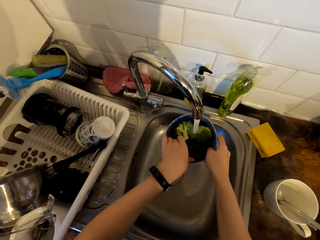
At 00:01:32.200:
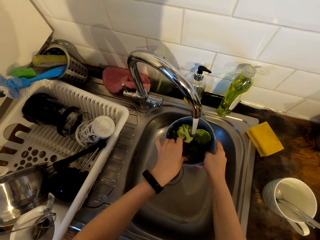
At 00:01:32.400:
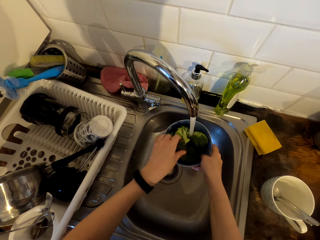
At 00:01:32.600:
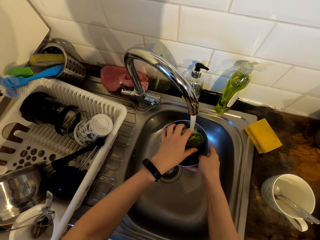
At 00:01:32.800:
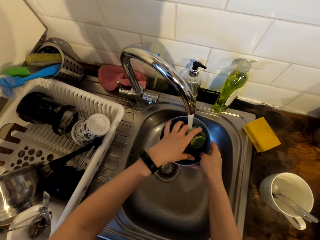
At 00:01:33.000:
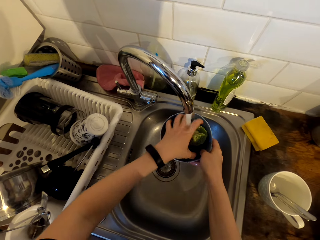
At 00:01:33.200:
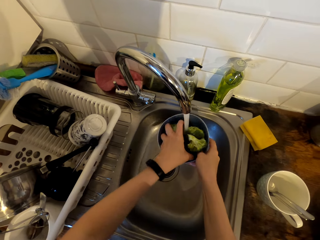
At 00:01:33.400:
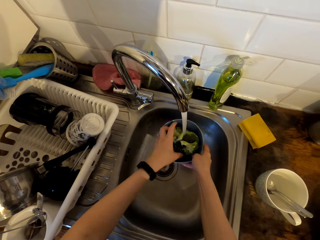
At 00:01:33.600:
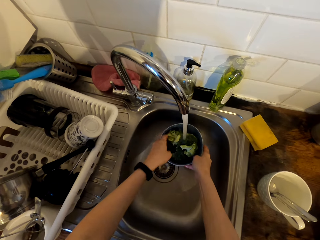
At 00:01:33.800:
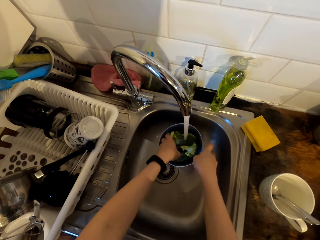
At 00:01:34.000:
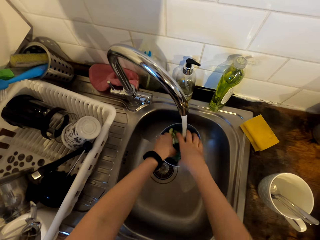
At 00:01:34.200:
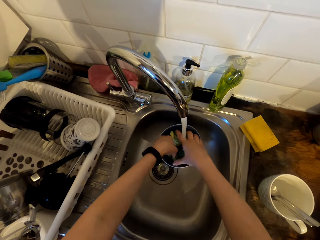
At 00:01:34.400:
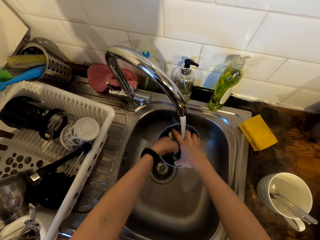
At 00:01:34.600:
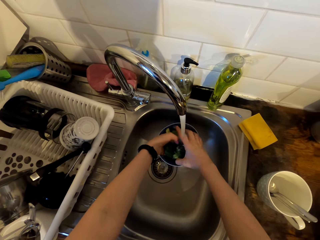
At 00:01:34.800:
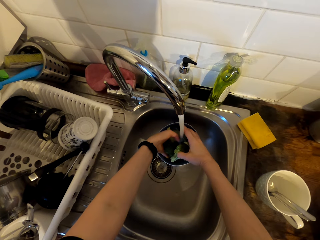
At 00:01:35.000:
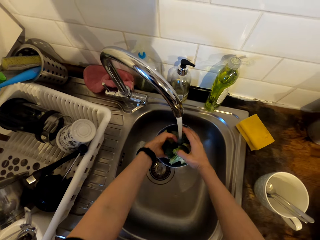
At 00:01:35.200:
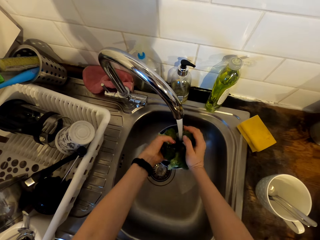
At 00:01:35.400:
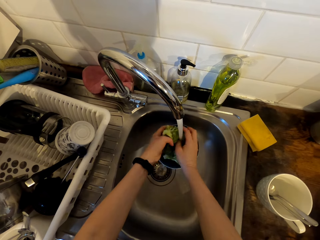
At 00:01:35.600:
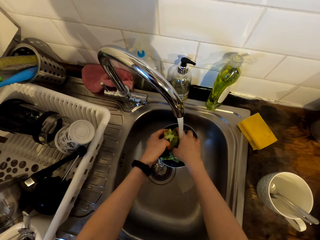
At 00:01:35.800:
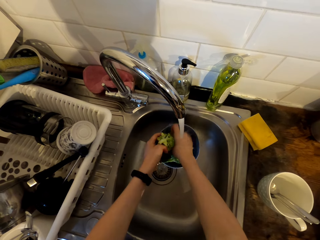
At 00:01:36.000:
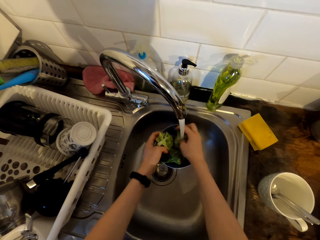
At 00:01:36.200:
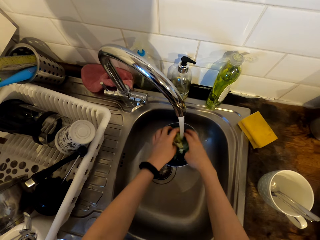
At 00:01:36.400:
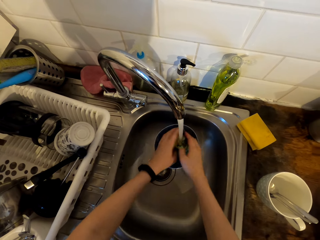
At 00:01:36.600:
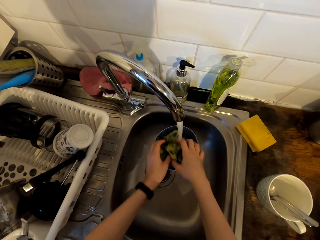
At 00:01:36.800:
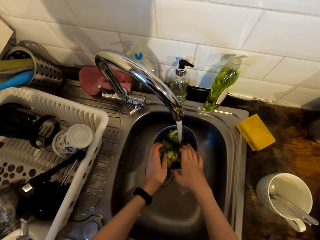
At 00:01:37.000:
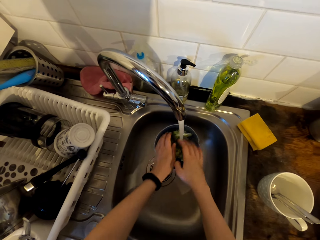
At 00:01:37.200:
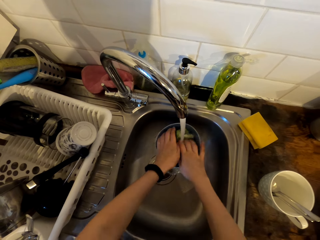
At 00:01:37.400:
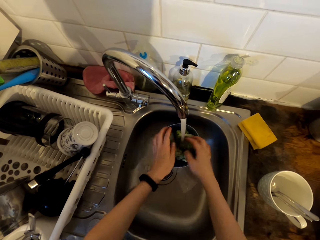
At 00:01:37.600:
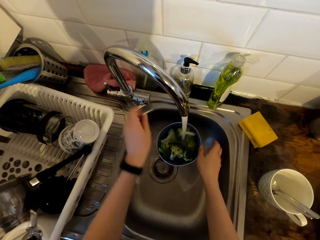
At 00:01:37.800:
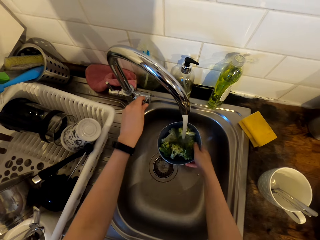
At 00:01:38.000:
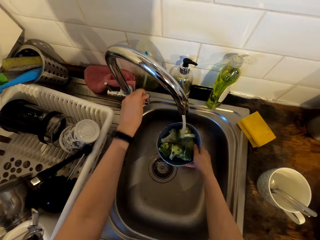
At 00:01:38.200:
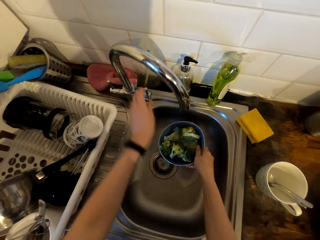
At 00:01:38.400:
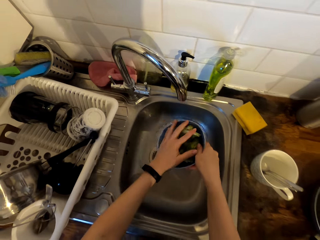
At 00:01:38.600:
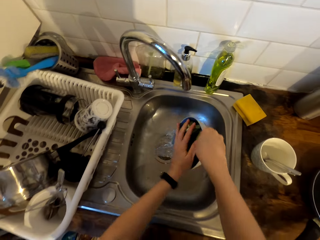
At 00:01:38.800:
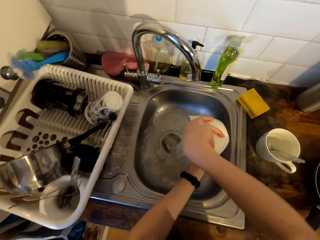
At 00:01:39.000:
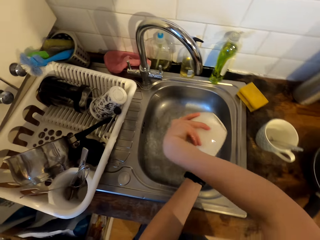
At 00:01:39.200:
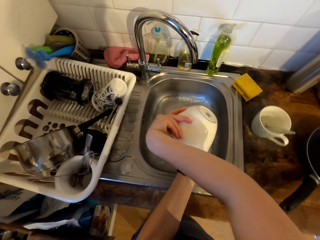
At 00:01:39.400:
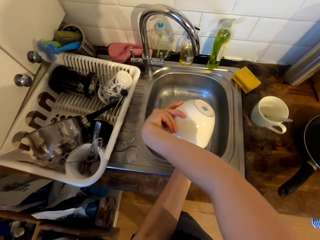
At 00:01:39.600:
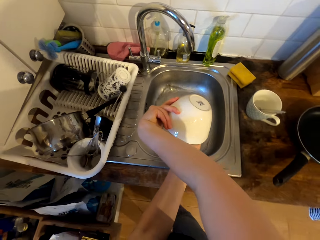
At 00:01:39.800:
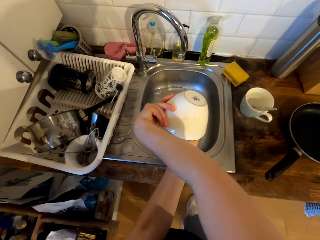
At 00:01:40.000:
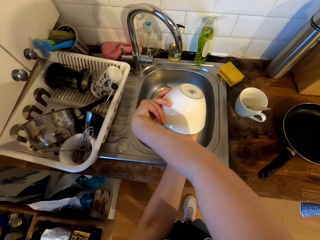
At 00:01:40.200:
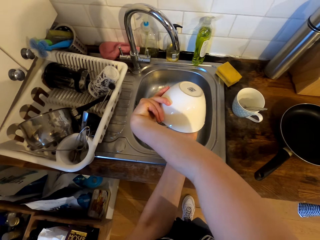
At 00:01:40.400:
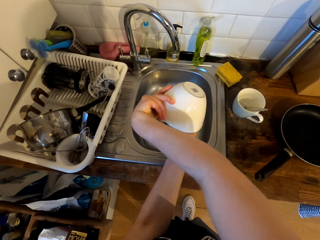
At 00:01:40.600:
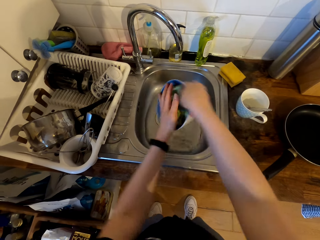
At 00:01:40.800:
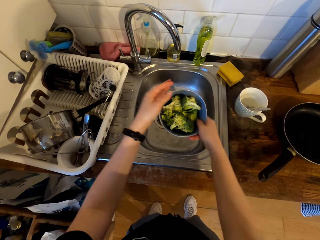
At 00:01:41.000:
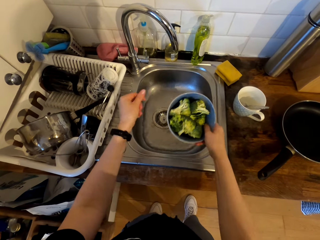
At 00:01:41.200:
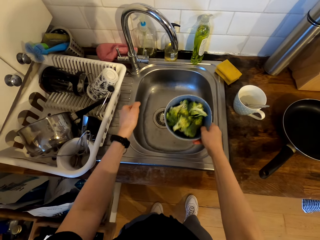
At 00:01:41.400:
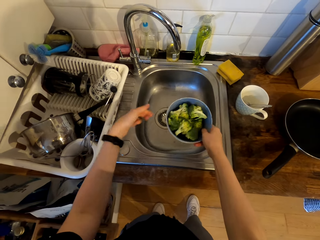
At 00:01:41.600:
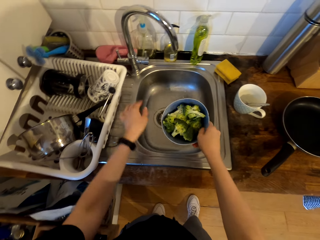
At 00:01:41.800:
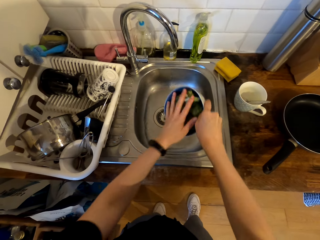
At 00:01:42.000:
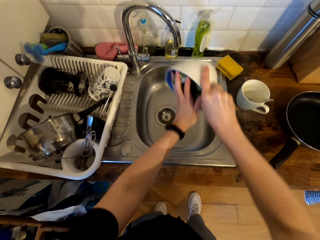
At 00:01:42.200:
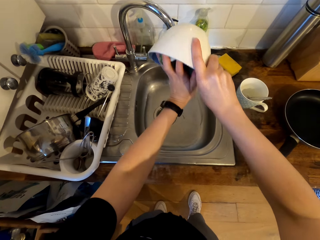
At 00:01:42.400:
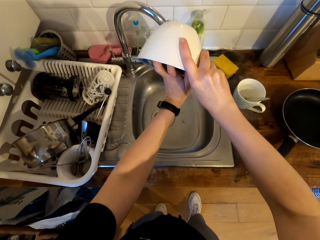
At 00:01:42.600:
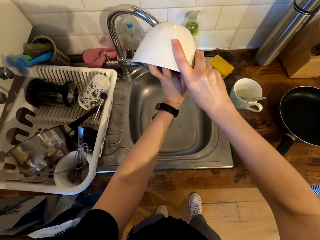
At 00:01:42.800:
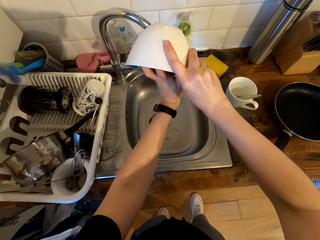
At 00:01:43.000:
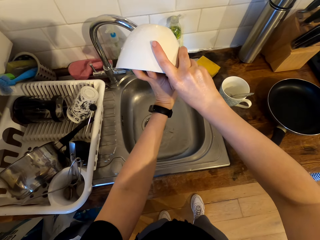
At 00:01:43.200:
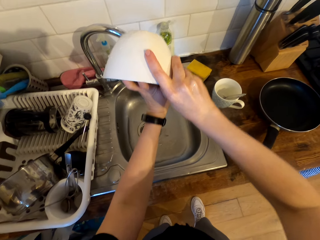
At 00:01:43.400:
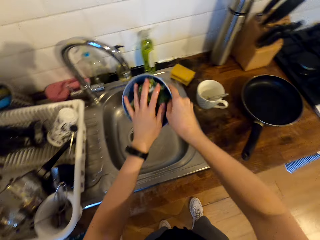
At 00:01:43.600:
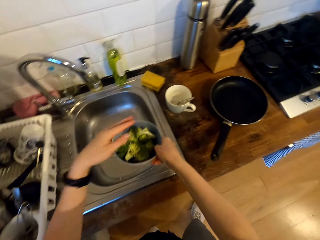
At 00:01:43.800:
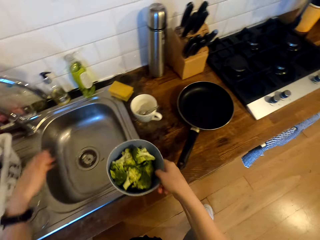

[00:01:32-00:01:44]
The camera wearer places the bowl in the sink. They wash the broccoli in the bowl. They close the tap. They pour the water in the sink from the bowl. They dry the broccoli in the bowl.

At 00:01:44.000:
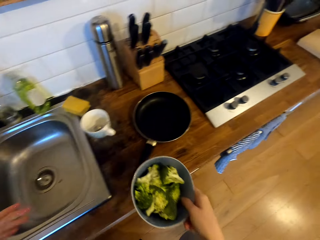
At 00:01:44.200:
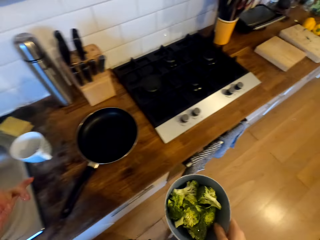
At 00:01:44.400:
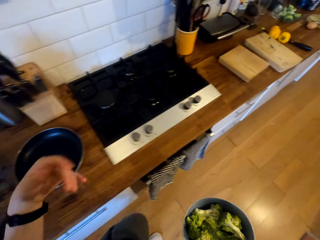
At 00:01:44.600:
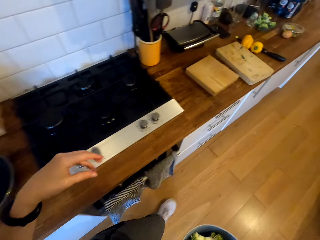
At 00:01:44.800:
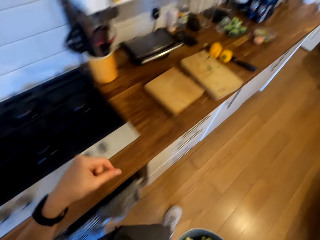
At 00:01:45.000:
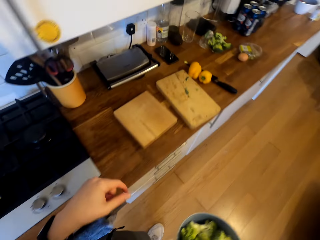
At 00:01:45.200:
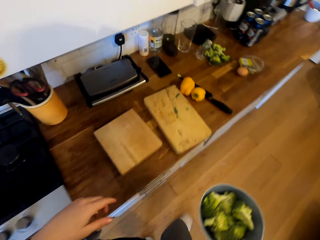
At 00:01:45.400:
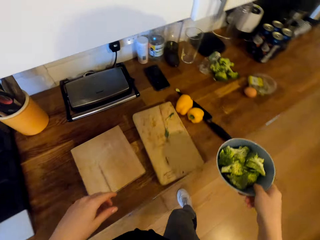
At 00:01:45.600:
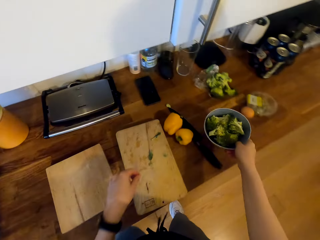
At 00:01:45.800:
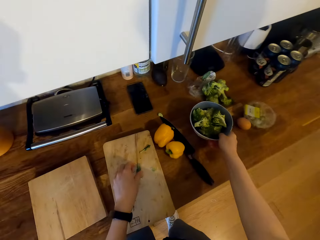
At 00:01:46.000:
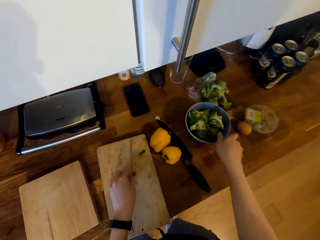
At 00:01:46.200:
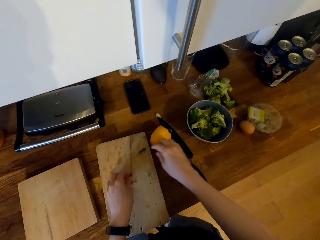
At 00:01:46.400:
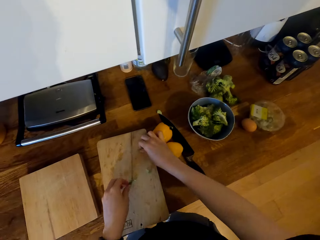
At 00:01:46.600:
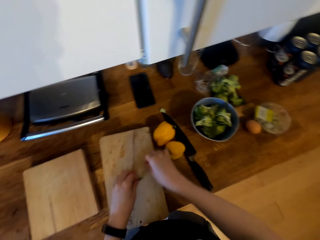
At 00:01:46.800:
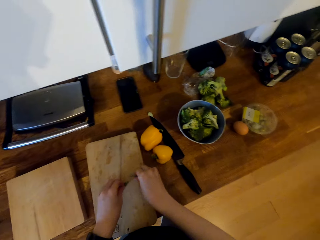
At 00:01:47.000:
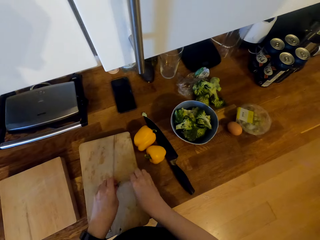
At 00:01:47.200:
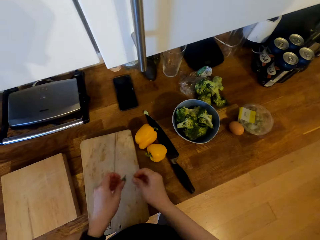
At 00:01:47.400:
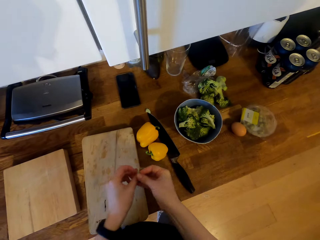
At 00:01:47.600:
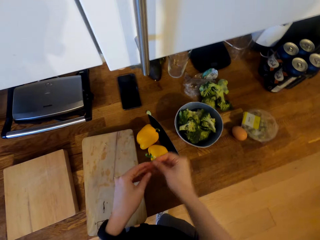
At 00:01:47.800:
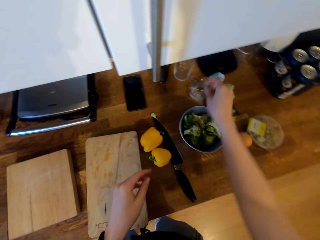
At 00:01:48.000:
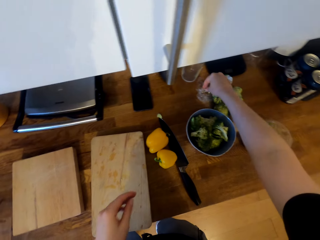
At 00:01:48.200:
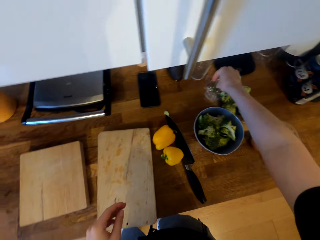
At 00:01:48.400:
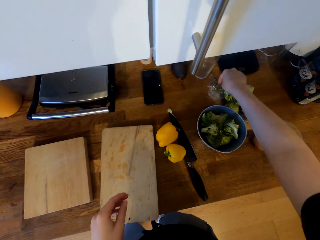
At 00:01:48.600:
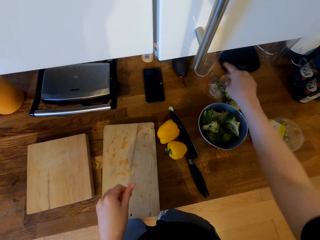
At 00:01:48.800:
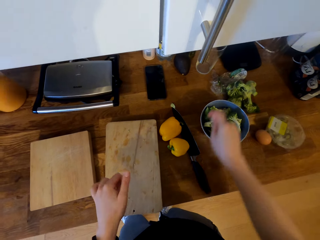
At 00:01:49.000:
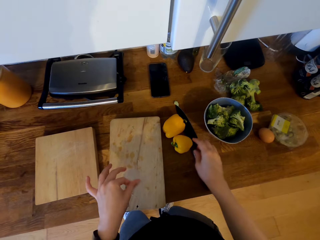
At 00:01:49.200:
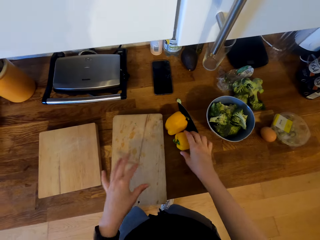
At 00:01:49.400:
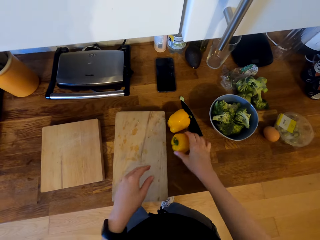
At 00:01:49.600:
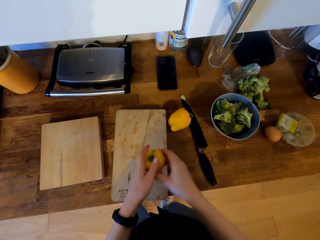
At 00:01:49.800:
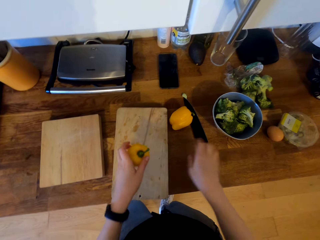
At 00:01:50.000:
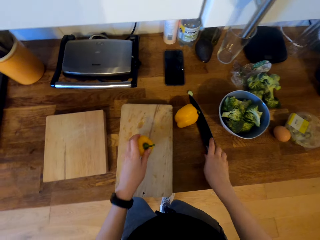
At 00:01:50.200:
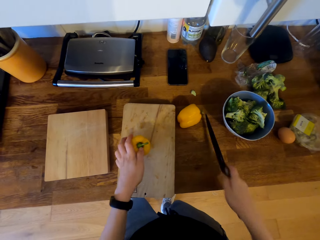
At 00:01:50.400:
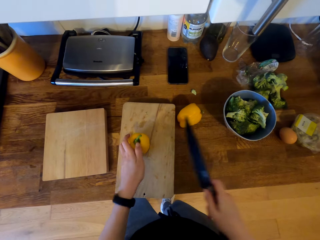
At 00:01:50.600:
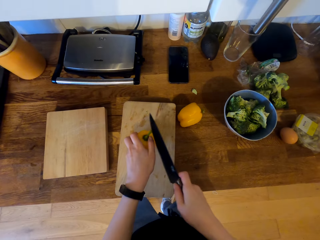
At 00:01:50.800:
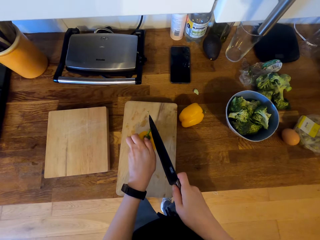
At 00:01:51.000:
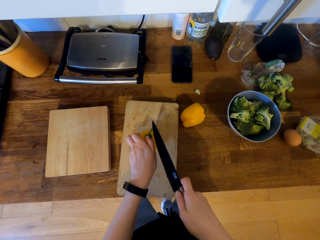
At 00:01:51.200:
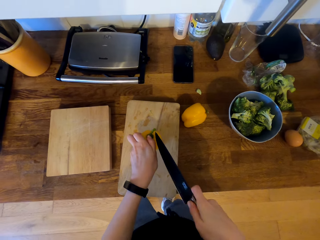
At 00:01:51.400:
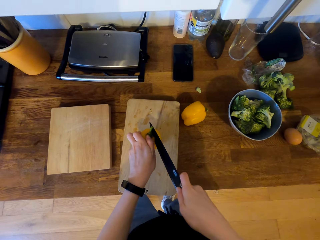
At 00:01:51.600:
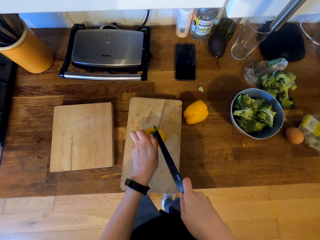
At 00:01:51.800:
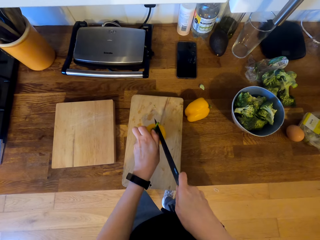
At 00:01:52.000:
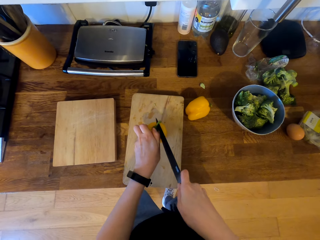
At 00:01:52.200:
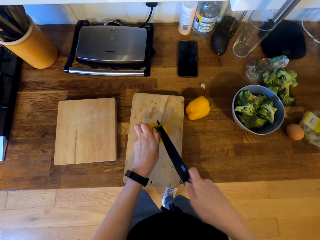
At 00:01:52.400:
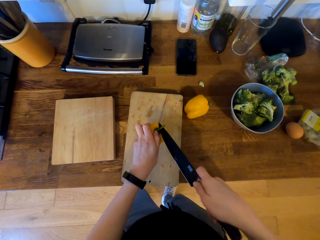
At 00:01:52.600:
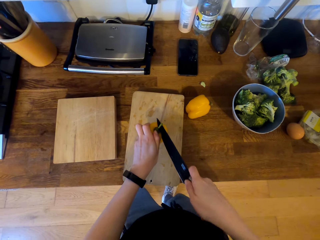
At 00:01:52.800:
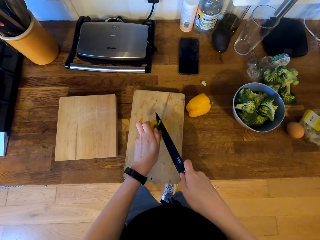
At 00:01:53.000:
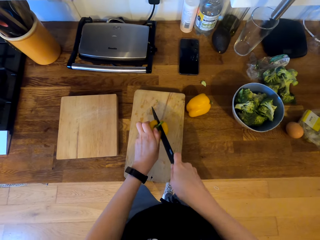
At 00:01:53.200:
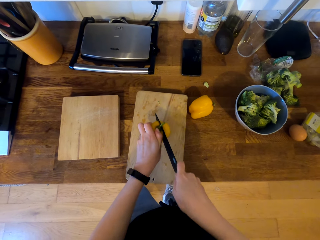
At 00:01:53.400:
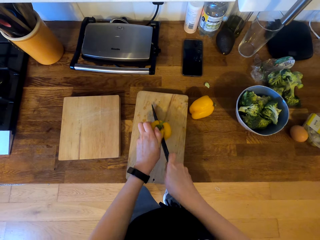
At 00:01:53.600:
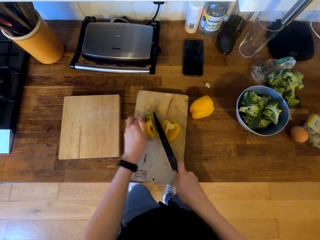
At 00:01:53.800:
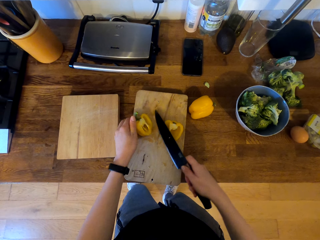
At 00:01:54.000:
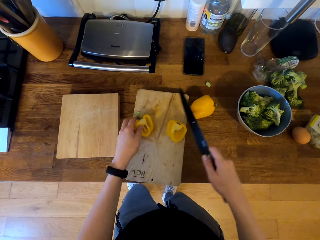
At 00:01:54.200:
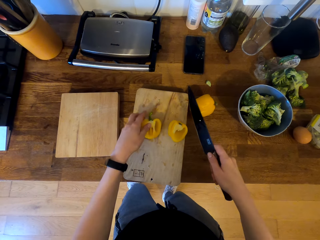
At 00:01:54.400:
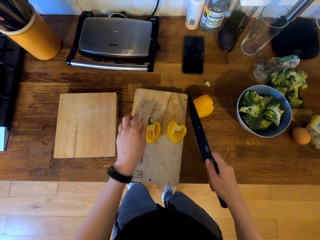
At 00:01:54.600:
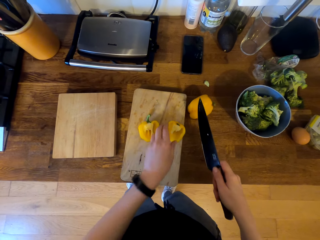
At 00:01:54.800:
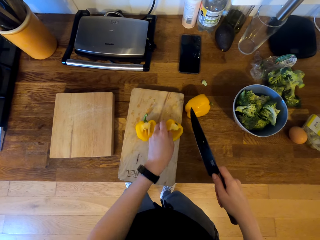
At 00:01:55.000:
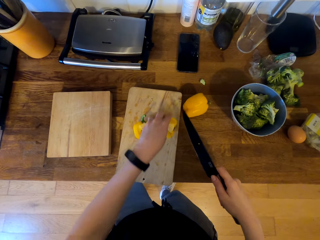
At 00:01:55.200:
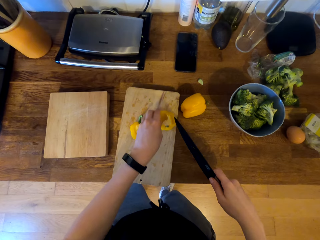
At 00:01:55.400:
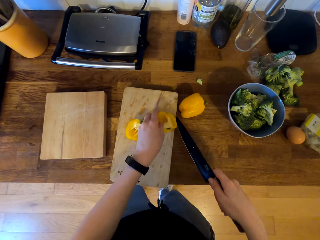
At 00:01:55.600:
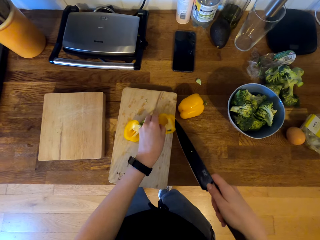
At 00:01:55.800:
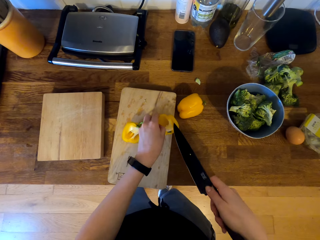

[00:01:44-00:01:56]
The camera wearer walks in the kitchen. They place the bowl on the cabinet top. They pick the broccoli remains on the chopping board. They place the broccoli remains on the plastic bag. They pick the bell pepper. They pick the knife. They hold the bell pepper on the chopping board. They chop the bell pepper with the knife.
